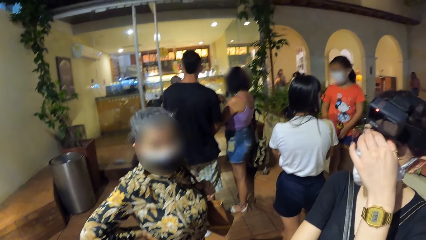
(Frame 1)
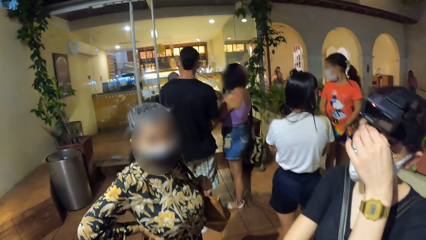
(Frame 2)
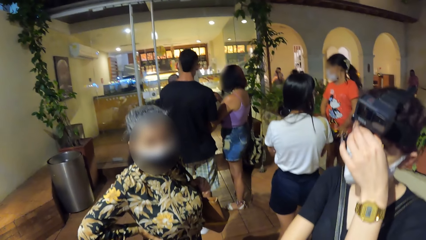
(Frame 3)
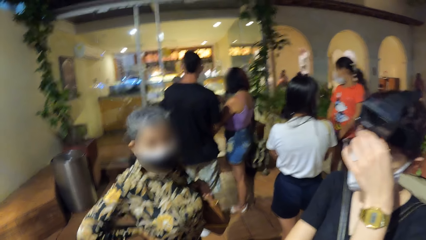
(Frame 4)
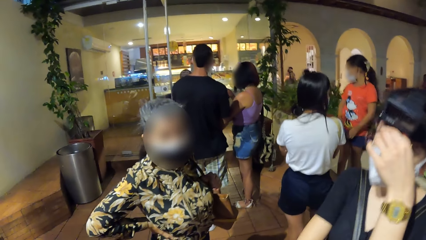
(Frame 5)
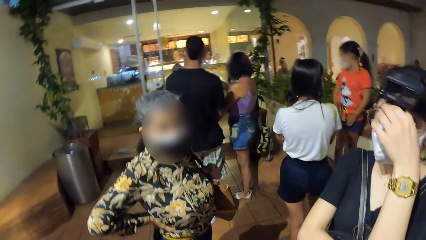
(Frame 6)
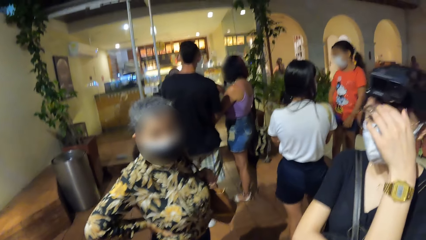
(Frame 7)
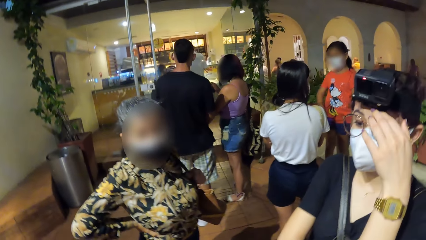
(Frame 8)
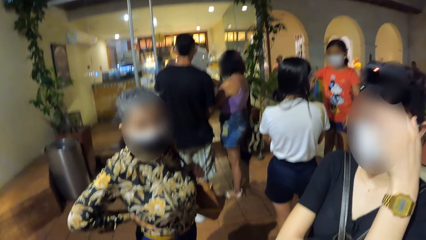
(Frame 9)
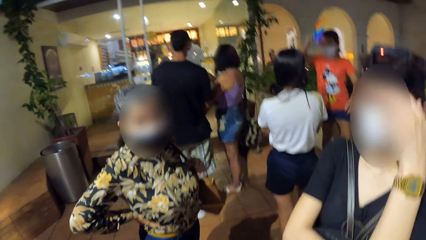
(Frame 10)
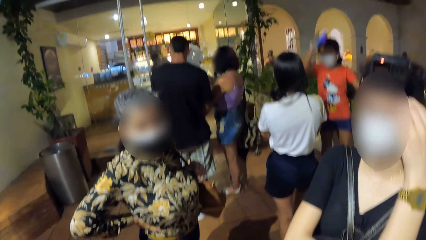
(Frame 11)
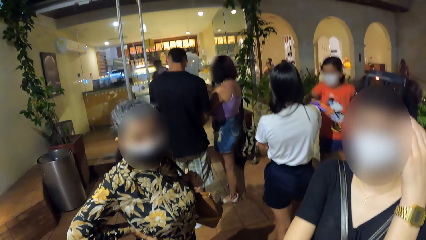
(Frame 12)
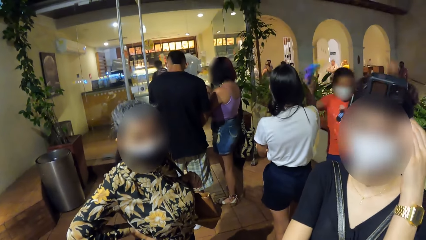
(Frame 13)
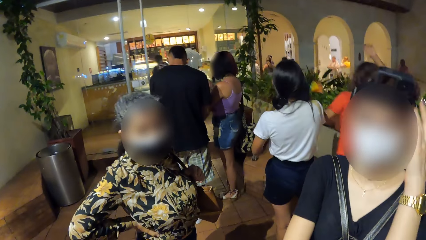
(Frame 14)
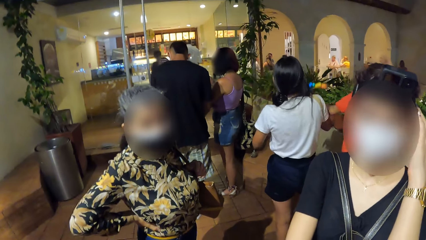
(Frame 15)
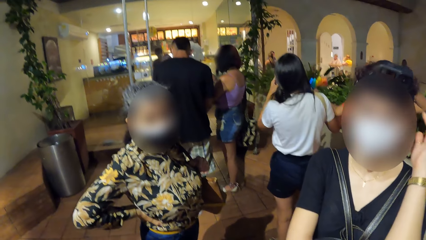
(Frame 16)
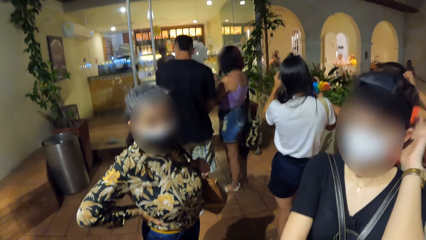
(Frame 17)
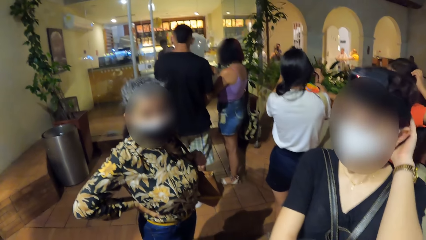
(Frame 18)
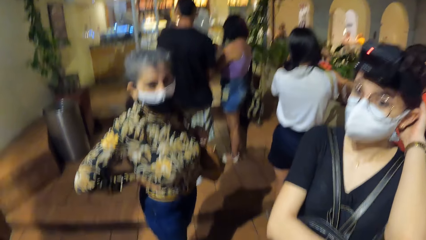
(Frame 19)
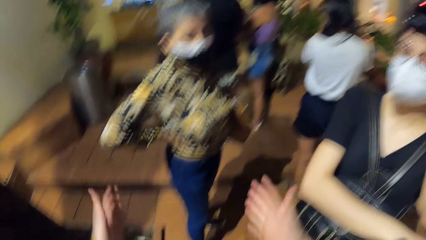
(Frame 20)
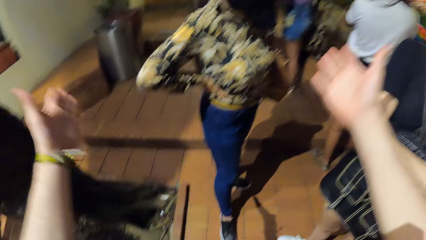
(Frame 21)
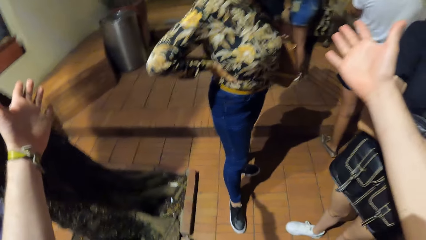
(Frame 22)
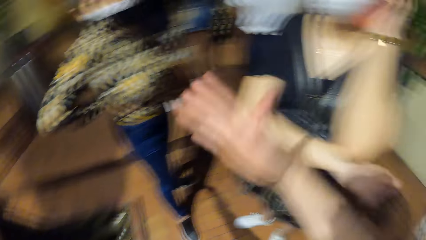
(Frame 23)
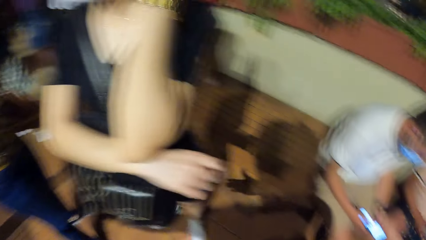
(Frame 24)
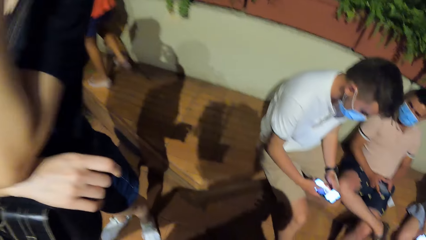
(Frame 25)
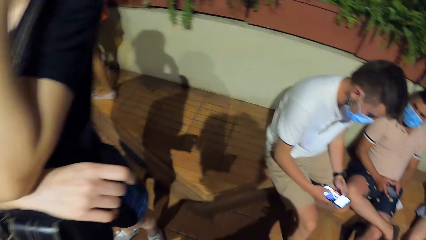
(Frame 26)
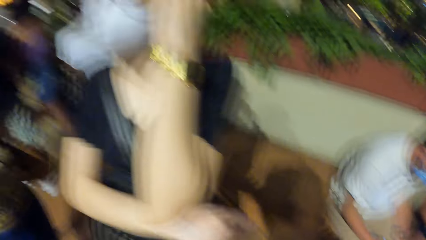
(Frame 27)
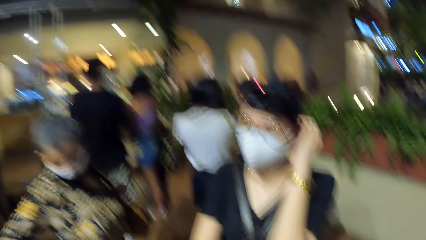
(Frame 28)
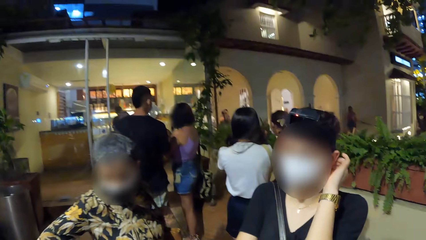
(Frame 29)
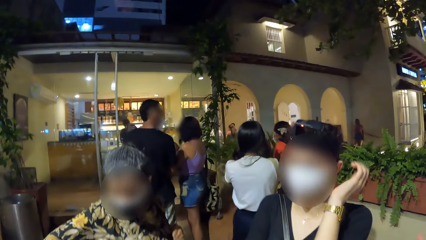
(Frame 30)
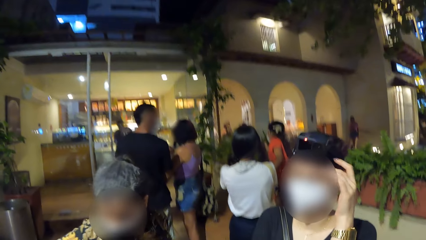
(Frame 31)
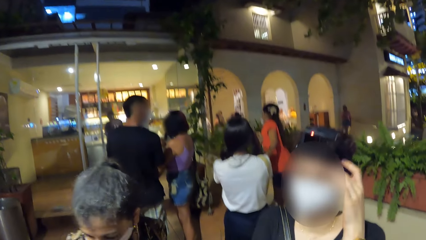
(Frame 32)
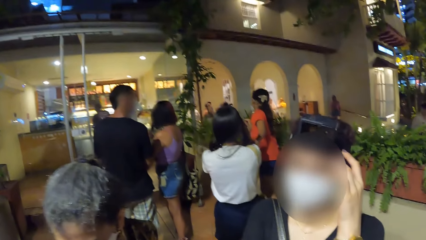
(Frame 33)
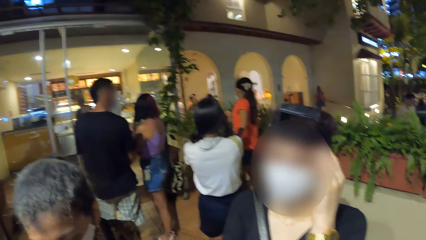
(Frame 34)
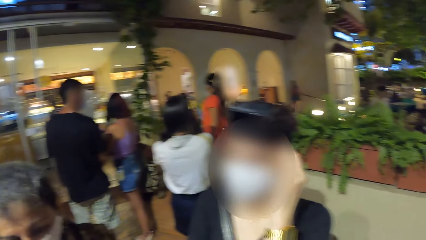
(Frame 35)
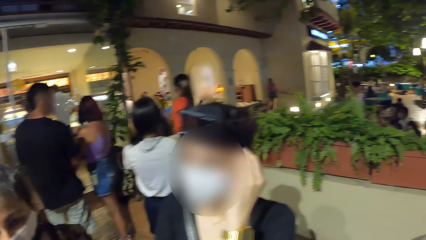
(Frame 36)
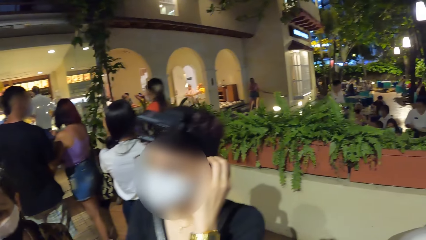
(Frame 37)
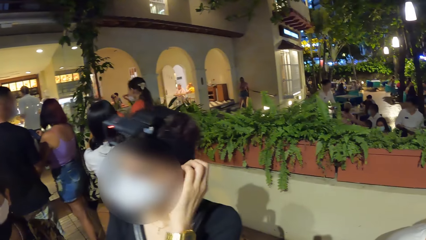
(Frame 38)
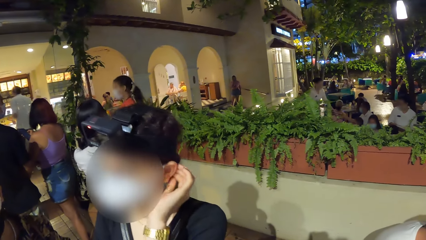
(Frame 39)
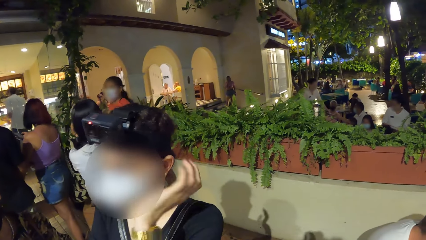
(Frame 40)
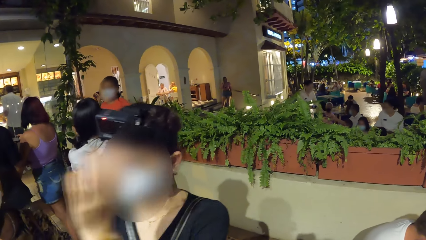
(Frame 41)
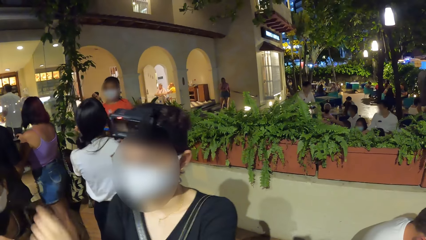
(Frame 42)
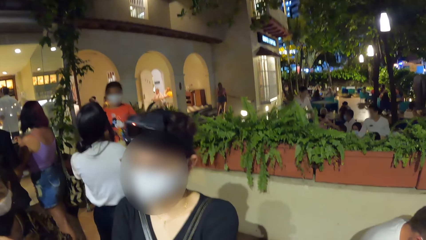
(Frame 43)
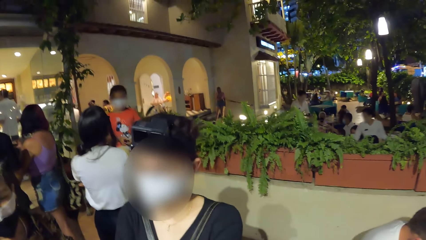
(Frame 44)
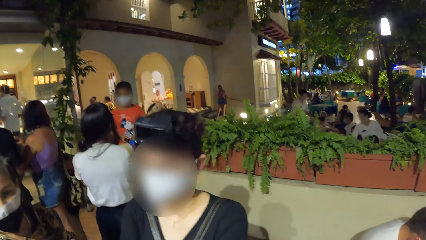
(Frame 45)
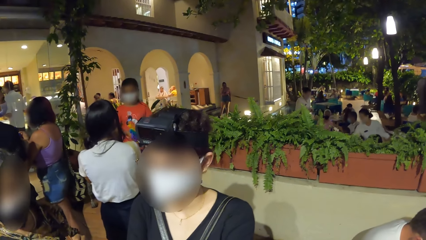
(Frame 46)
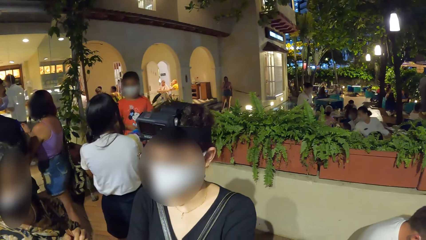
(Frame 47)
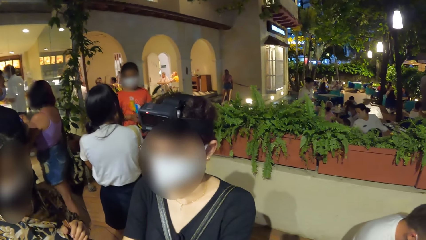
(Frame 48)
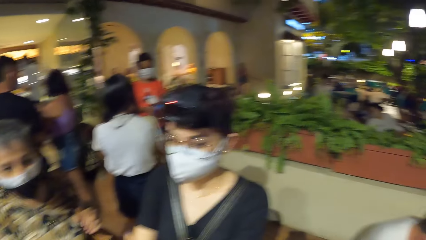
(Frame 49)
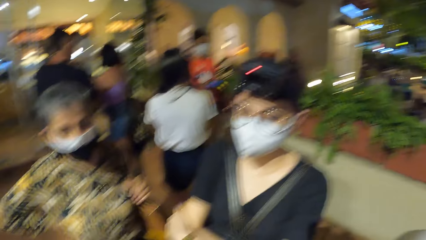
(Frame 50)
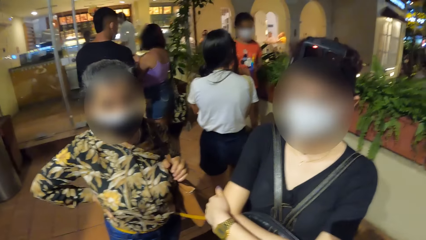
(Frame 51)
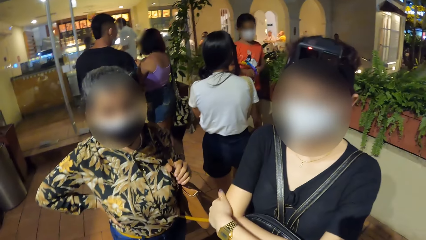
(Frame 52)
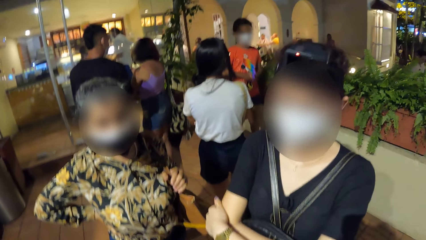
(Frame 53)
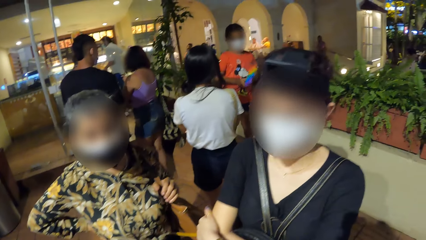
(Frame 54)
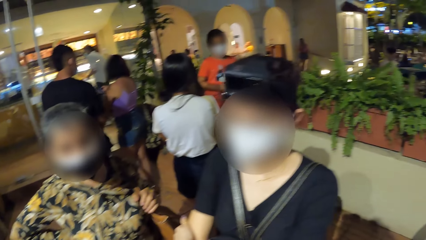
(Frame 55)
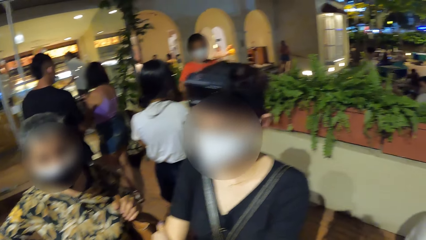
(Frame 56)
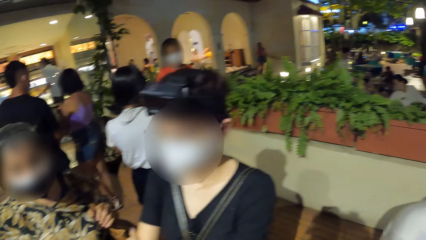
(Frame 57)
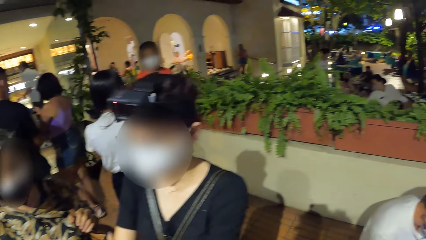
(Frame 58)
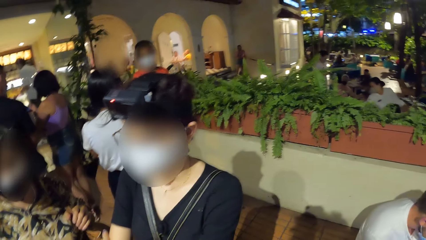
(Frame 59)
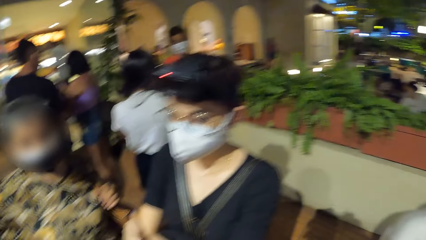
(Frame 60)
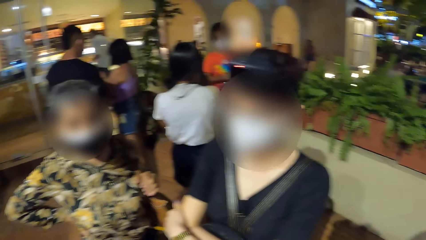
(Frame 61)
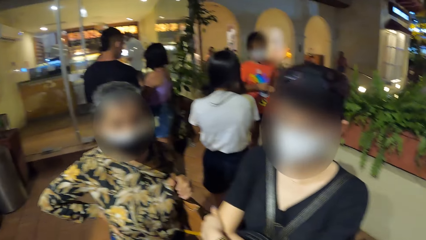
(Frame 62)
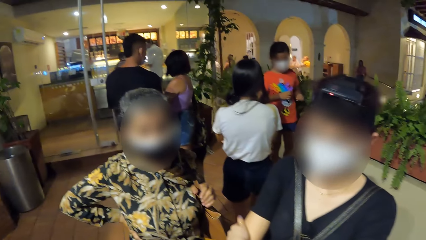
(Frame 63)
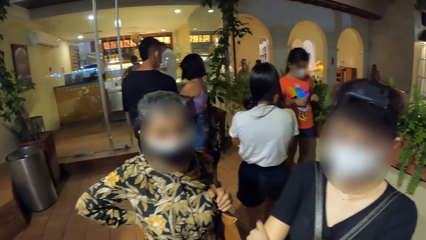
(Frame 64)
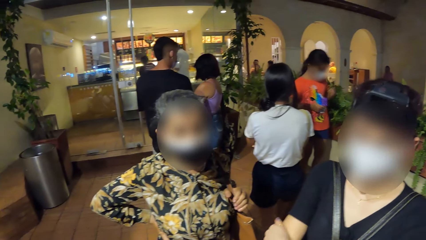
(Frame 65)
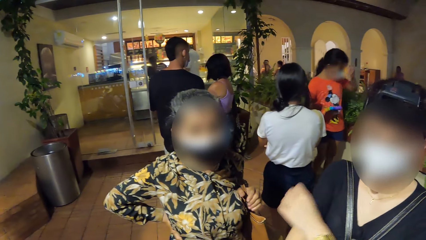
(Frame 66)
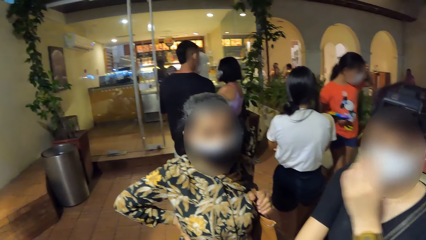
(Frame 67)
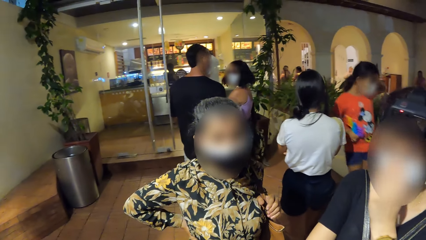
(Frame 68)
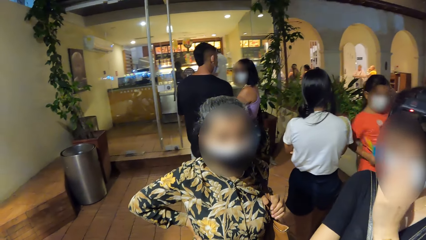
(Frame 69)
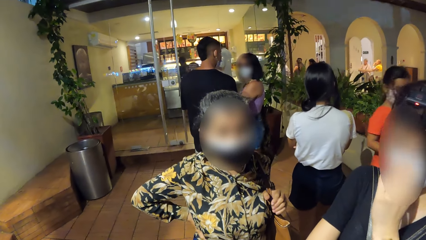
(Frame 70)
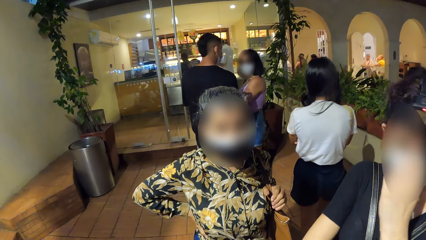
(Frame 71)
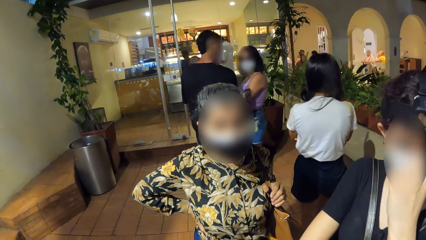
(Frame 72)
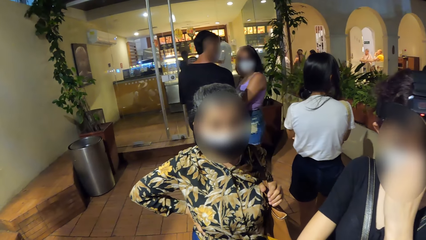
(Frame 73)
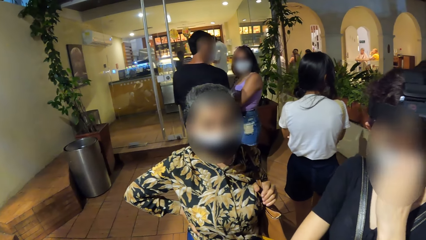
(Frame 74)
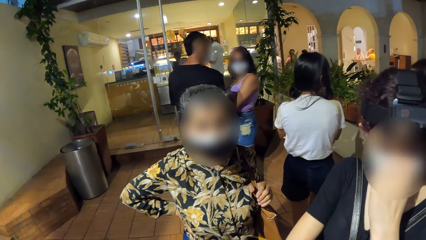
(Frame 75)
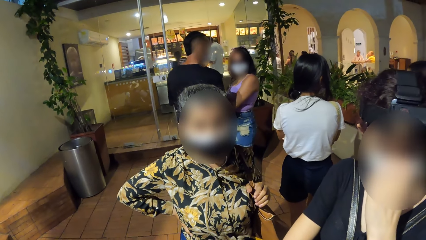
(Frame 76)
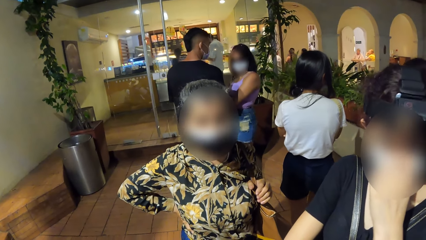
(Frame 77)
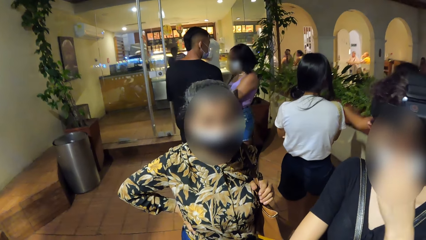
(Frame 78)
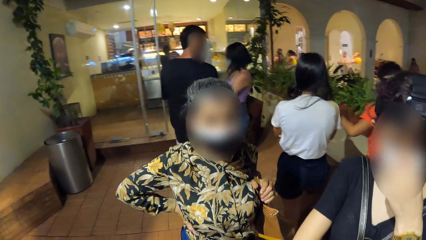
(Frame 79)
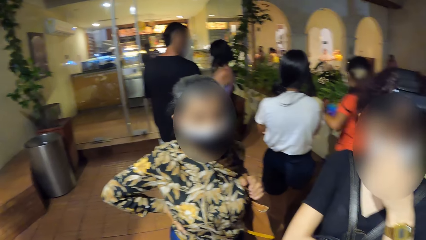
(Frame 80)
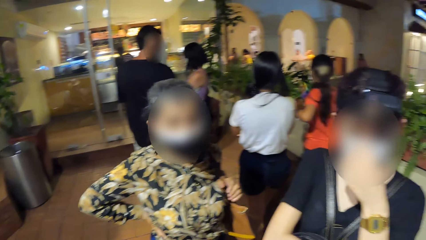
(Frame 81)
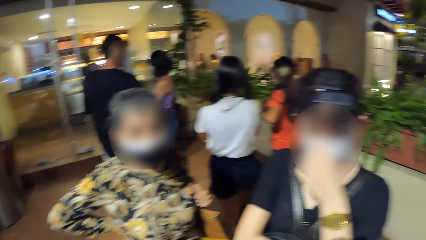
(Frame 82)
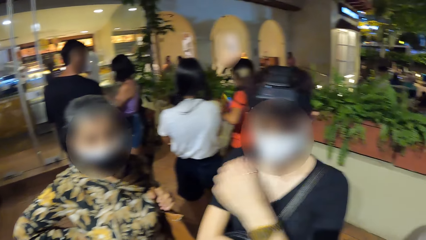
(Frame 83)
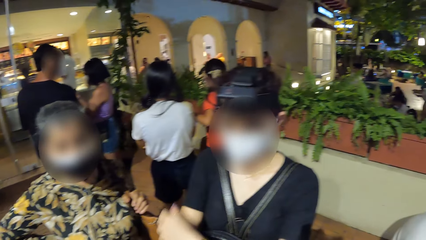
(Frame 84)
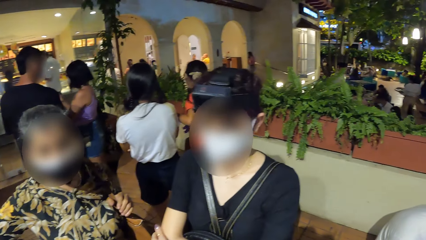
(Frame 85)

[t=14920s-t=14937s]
The girl touches the woman with her right hand. A man sits on the bench. Another man sits on the bench. The other man operates a phone with his right hand. Another woman touches a camera on her head with her left hand. The other woman adjusts a face mask on her face with her left hand.
